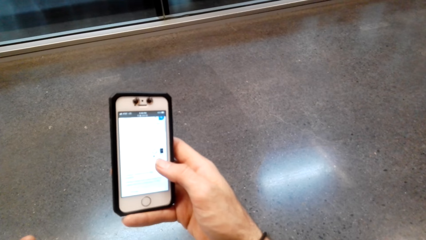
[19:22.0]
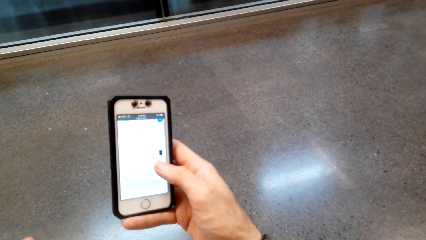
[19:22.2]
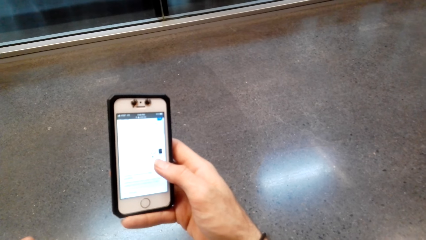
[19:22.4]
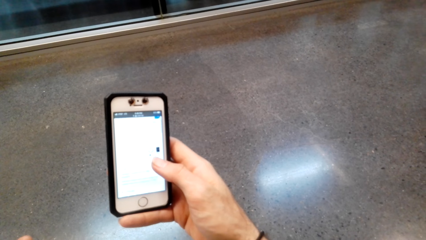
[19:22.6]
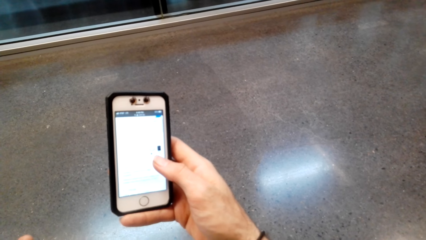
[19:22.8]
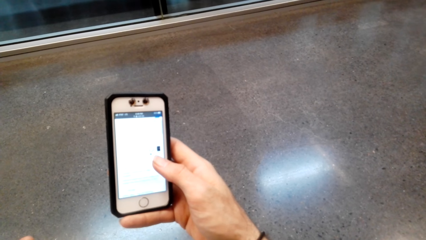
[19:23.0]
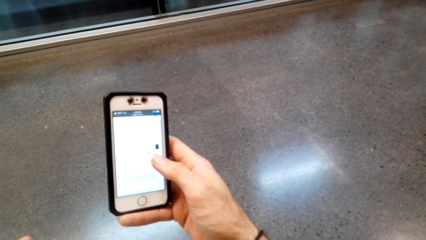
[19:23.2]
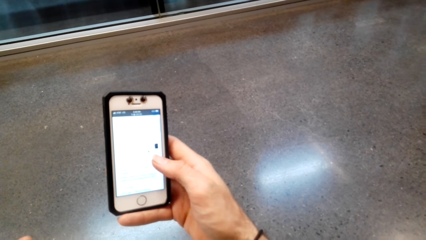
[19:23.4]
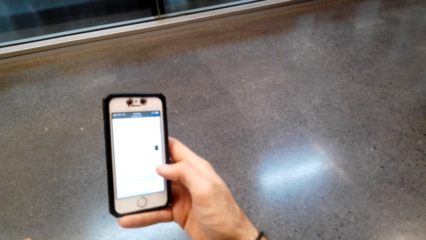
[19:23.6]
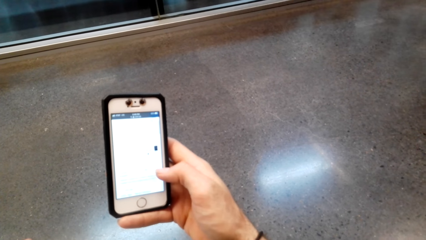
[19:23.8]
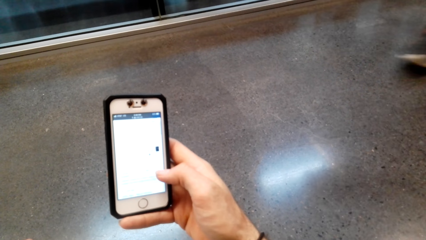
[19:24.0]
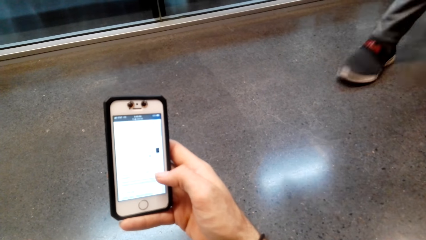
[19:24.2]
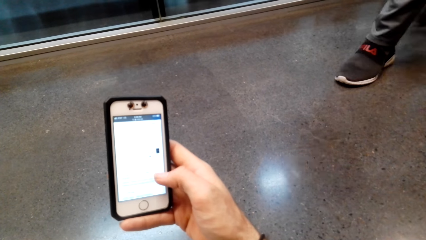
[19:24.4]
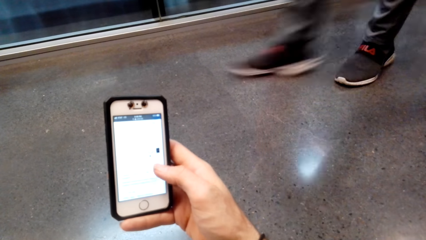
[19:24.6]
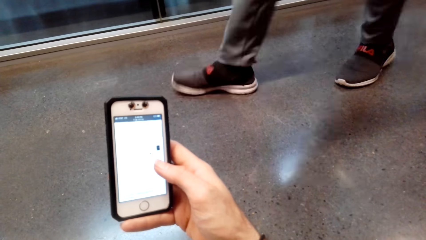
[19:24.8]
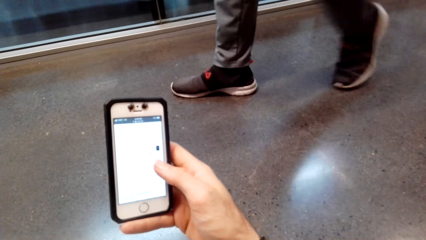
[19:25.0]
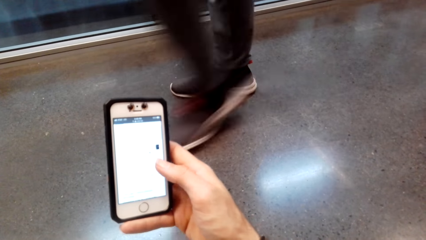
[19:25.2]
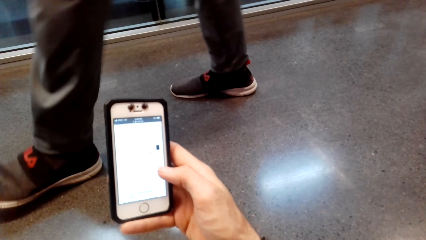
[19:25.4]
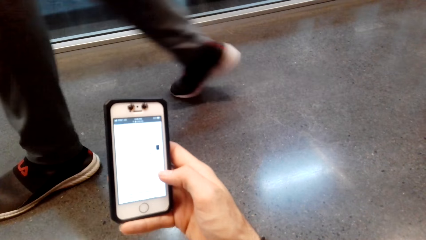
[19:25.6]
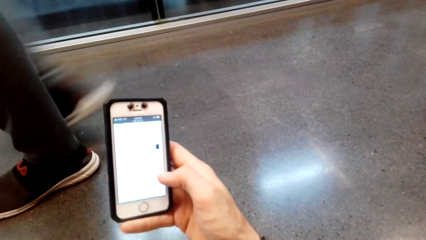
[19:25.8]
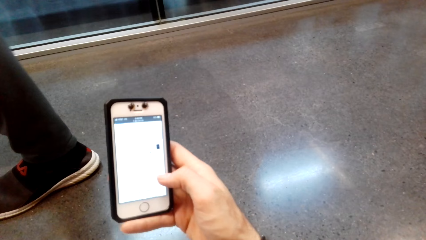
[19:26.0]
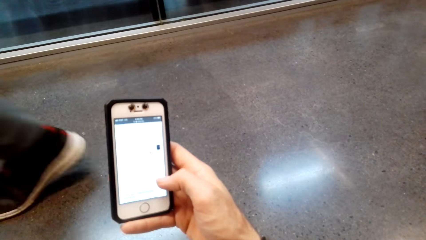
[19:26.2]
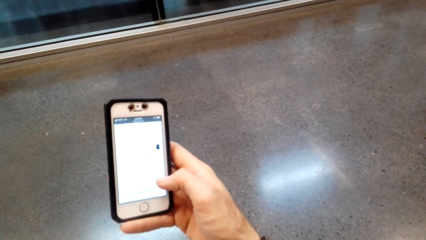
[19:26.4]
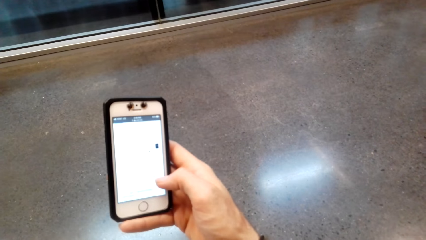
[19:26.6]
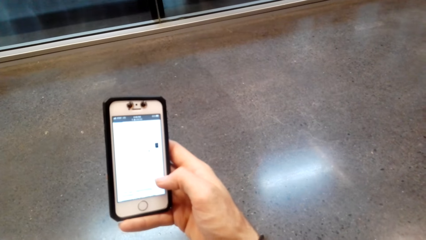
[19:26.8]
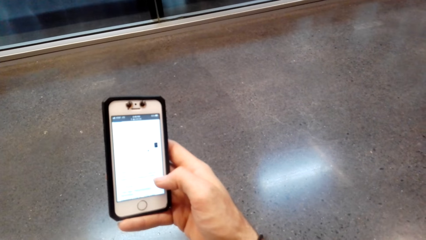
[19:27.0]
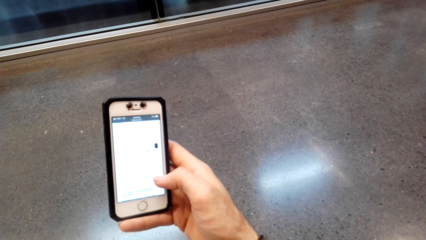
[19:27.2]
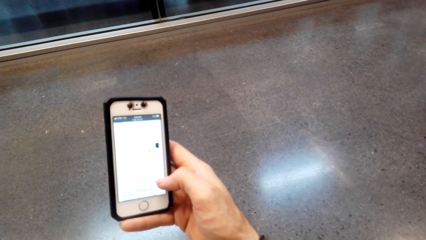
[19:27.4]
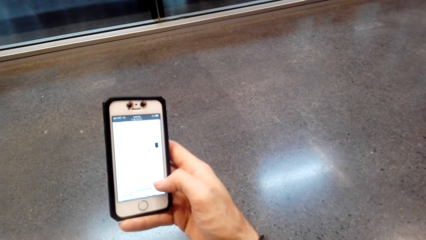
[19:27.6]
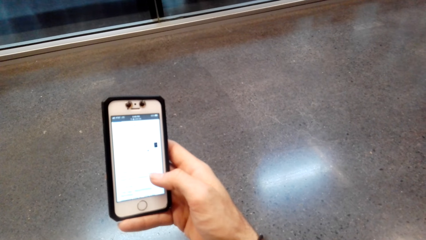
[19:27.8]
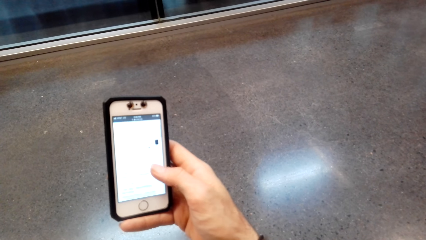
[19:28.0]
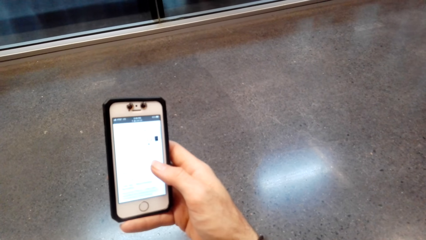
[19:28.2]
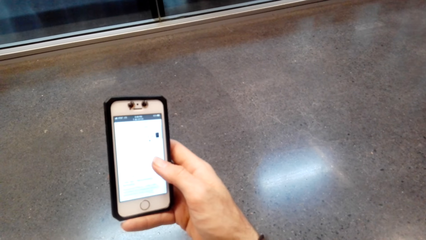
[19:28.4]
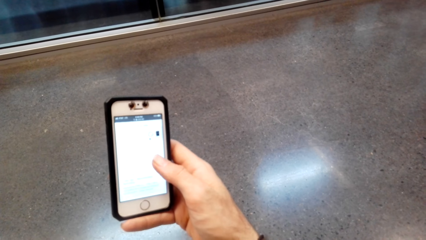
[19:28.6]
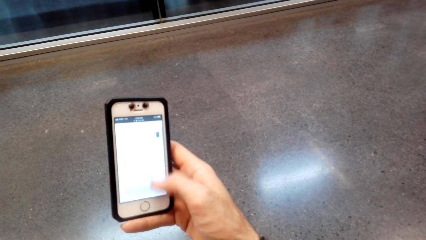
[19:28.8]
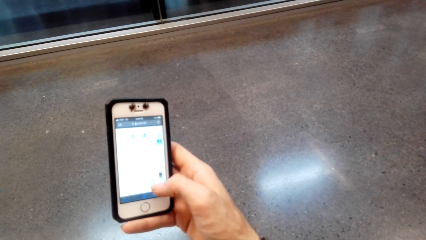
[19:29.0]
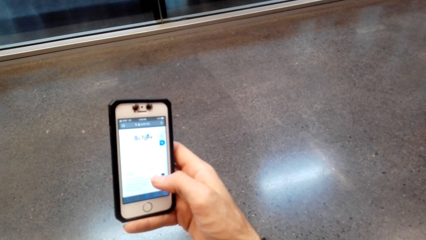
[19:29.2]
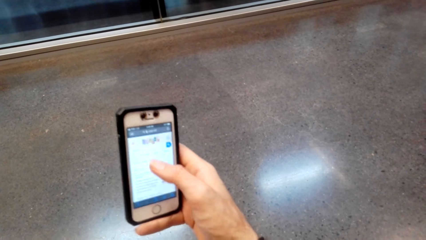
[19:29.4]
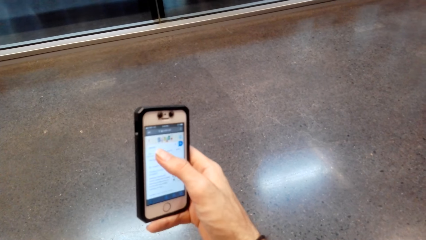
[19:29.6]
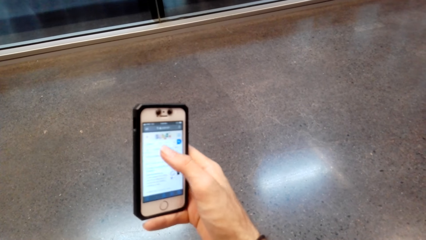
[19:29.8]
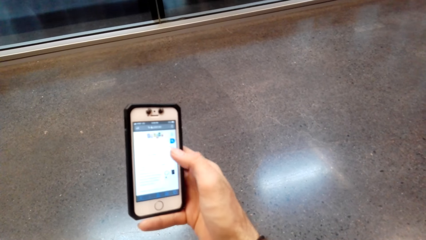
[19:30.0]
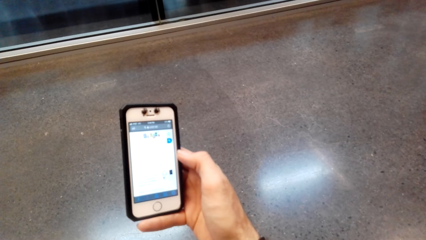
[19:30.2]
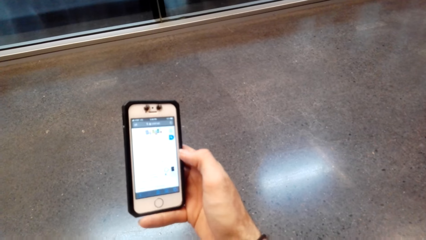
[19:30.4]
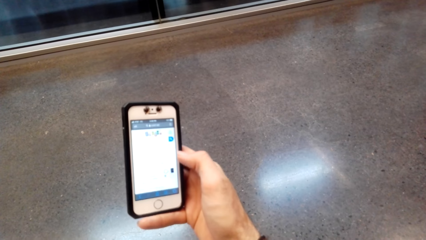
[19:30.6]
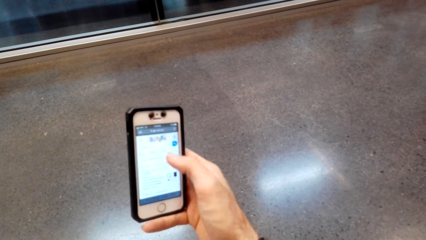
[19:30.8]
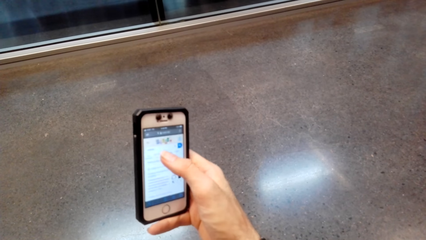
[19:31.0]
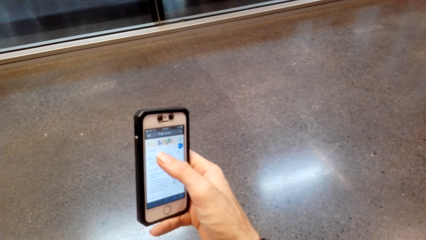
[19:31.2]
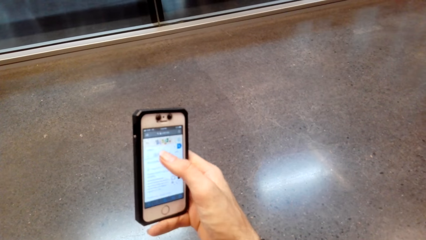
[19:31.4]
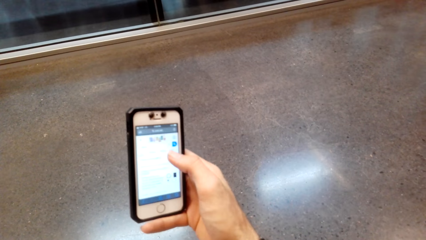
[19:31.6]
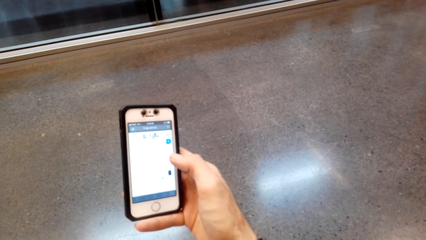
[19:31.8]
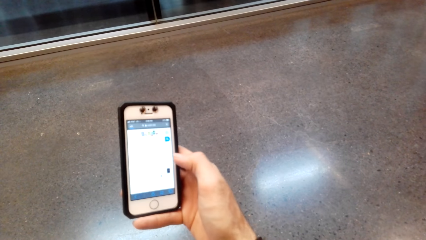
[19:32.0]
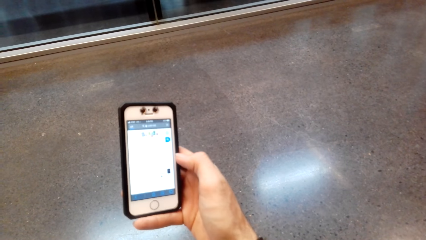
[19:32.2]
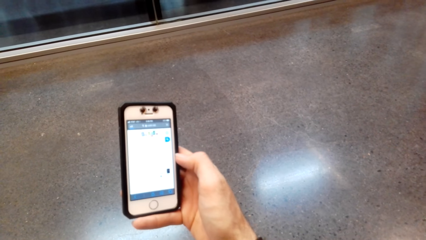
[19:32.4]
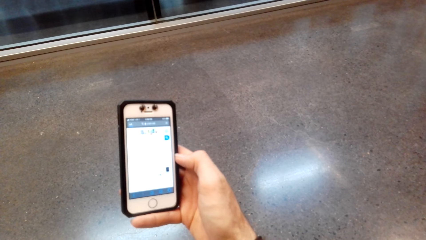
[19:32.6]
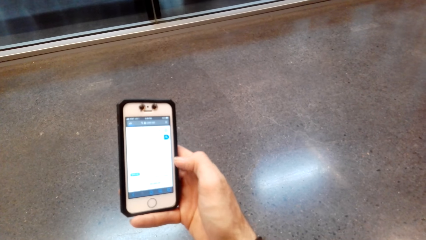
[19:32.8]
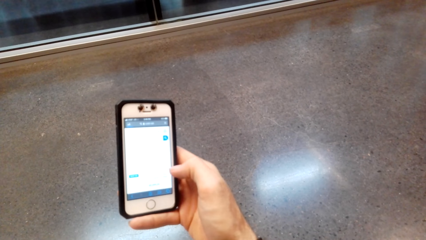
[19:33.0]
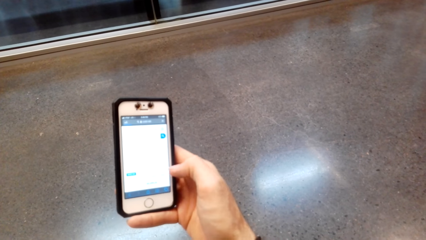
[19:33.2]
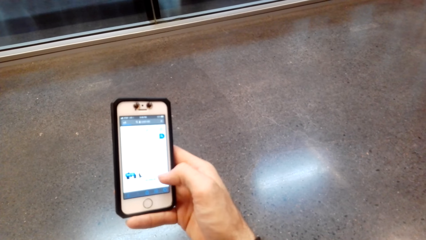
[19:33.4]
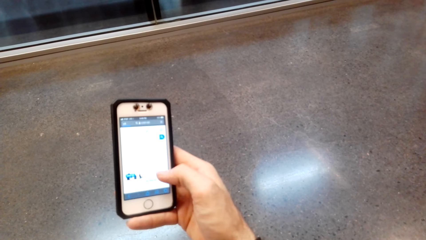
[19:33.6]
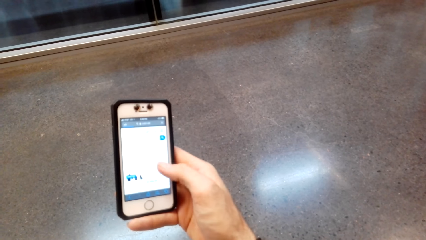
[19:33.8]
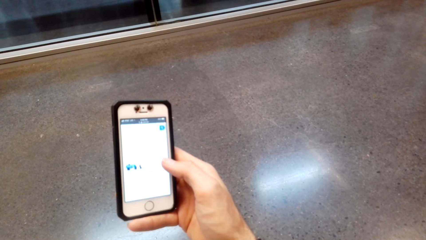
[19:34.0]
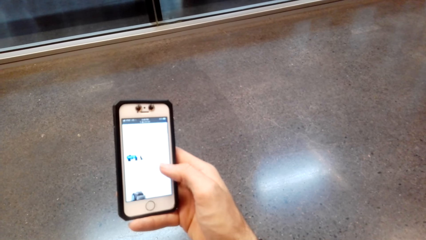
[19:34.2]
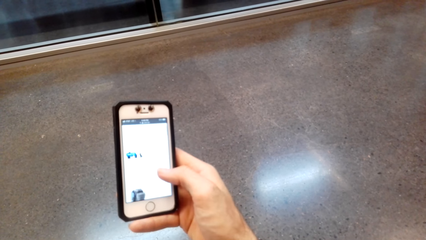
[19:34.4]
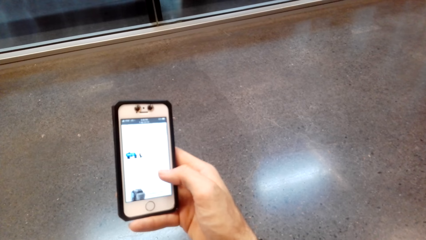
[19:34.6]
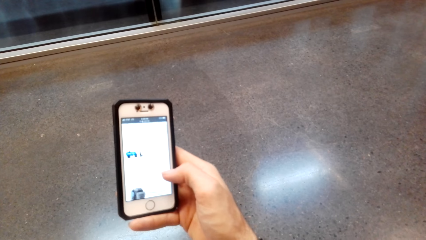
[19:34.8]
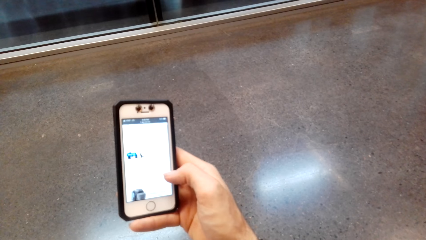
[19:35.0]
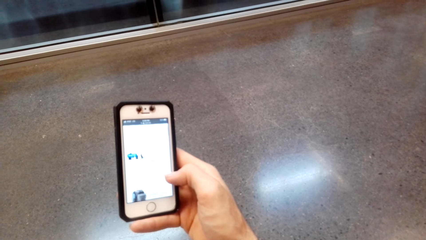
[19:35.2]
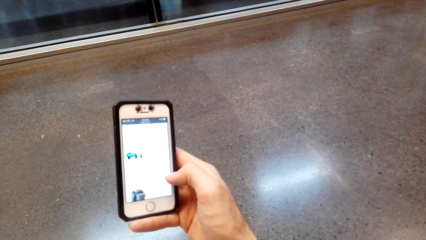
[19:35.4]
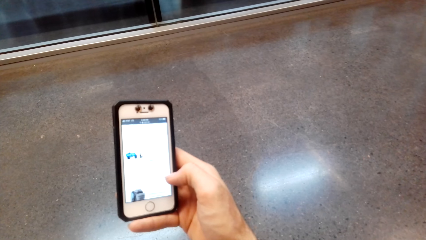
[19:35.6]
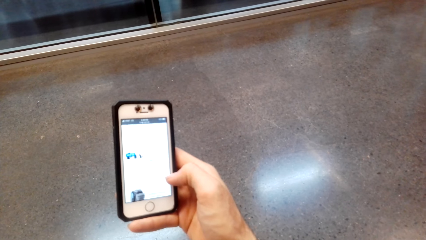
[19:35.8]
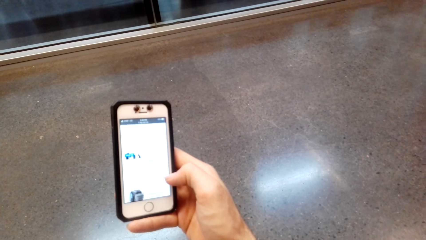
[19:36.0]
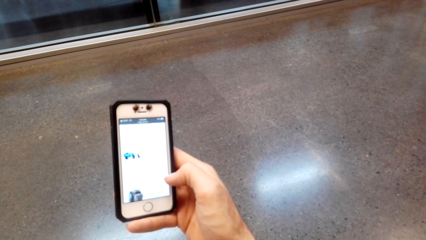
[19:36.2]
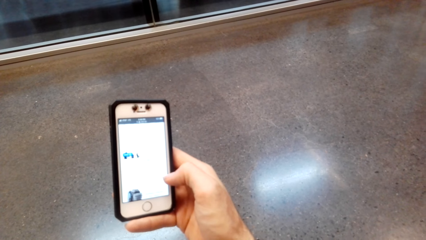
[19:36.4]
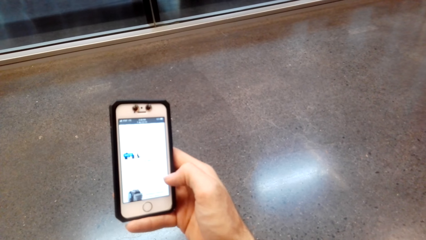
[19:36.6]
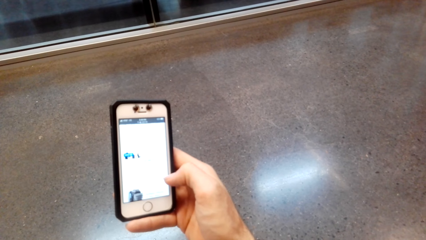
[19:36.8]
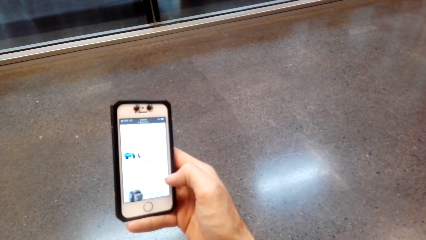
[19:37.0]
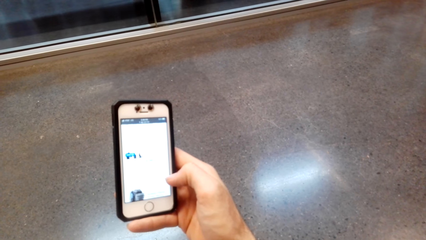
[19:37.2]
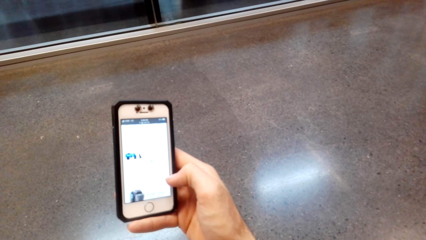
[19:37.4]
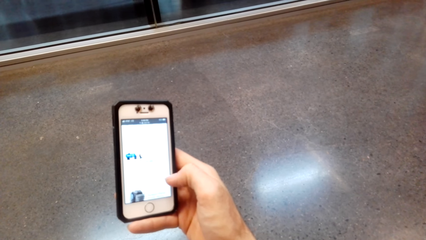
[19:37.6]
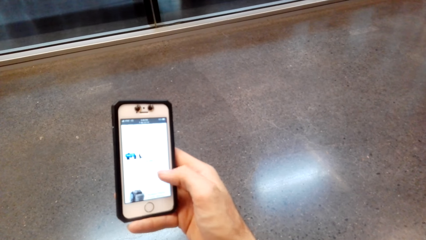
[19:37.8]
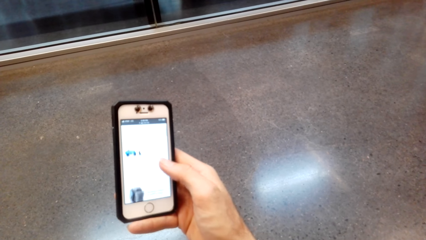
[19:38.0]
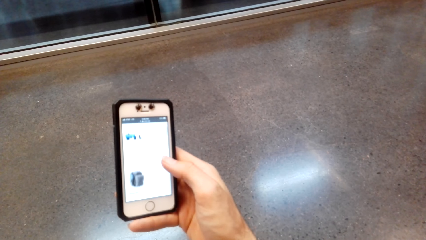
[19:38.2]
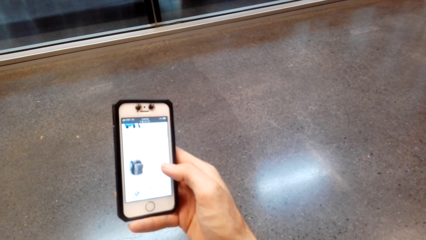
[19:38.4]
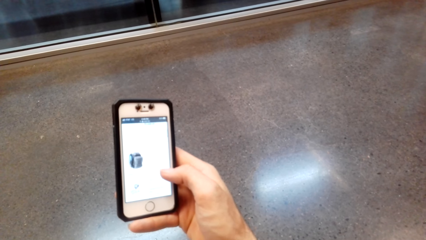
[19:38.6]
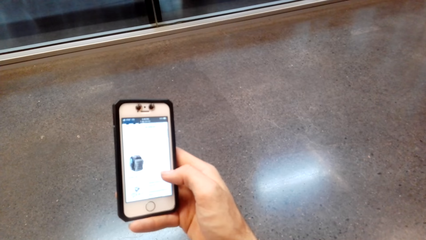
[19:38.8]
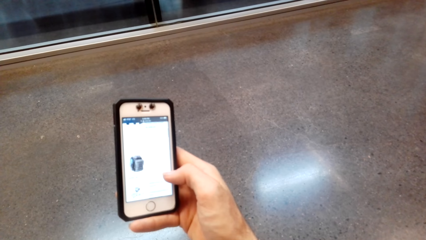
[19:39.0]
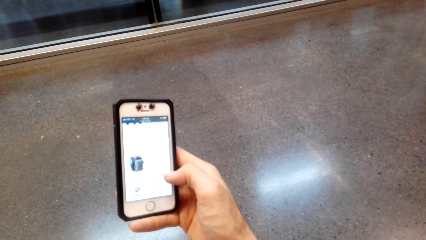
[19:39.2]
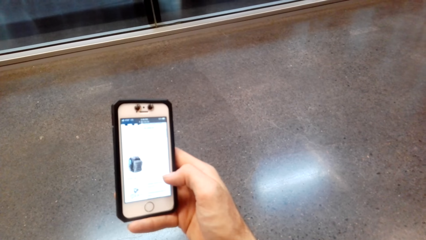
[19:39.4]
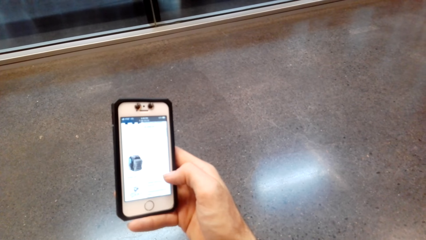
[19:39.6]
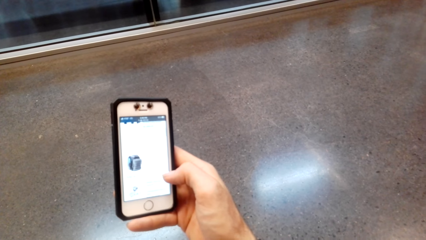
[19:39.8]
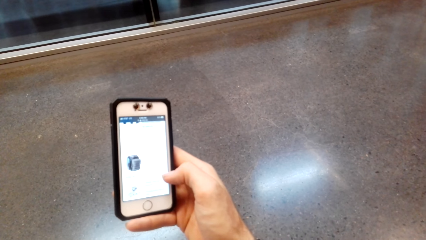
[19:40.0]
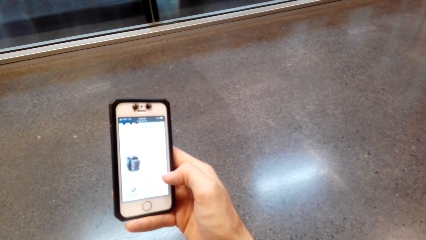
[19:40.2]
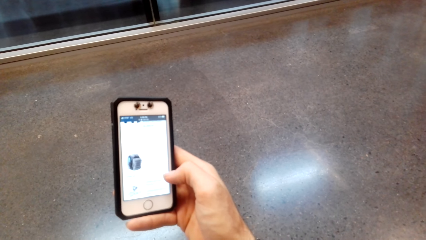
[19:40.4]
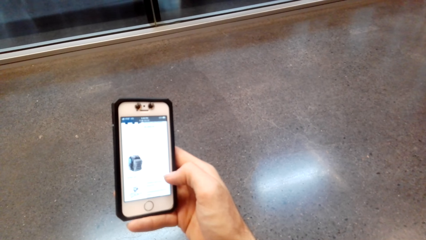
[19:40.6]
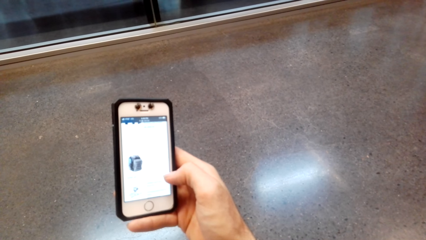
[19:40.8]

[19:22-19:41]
The camera wearer scrolls the phone. A person passes past the camera wearer. The camera wearer scrolls the phone.
